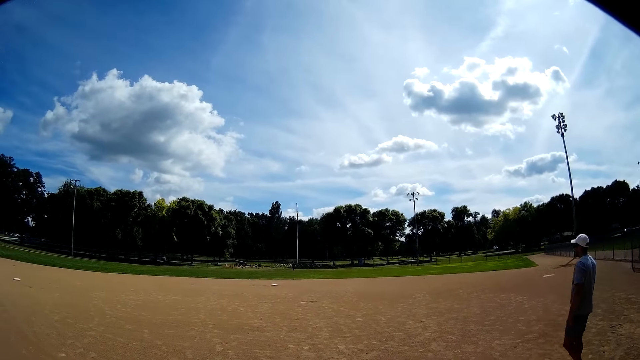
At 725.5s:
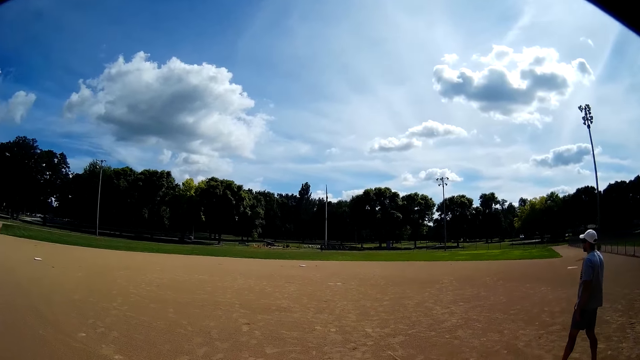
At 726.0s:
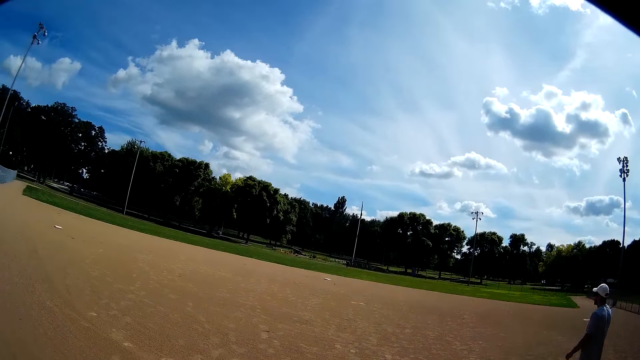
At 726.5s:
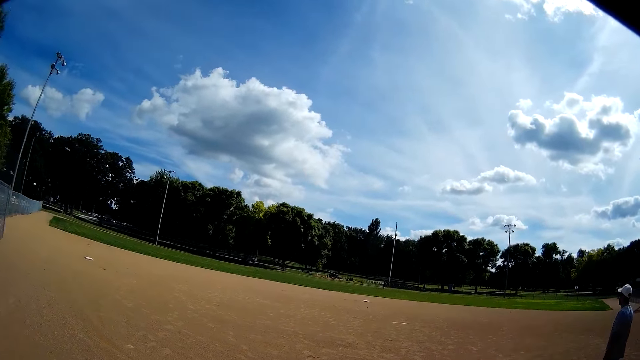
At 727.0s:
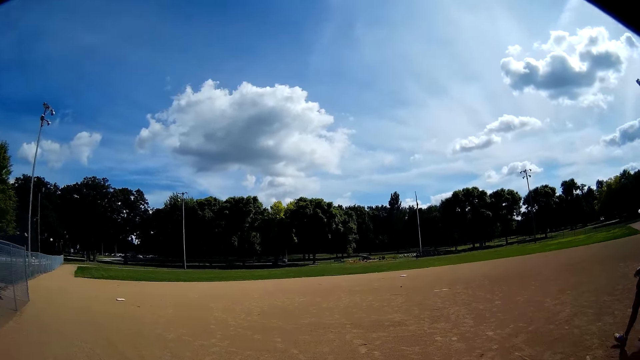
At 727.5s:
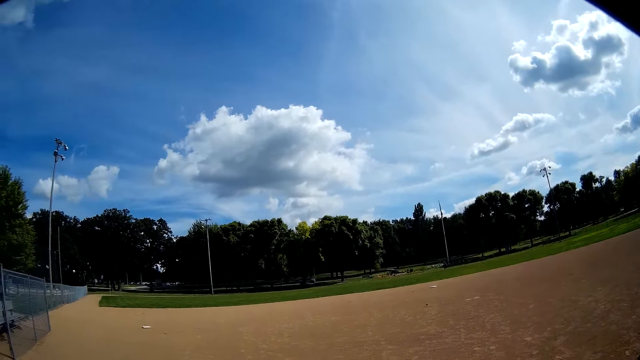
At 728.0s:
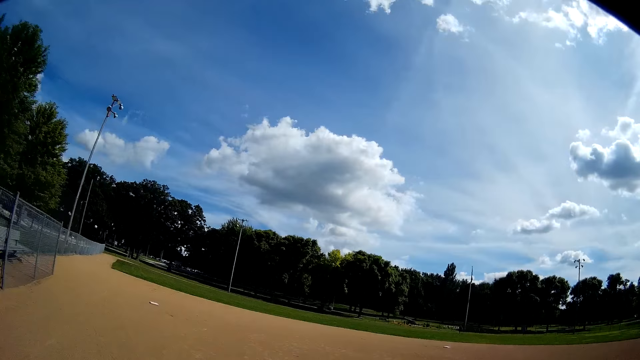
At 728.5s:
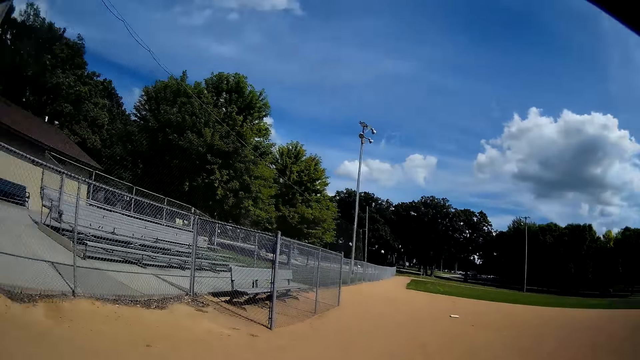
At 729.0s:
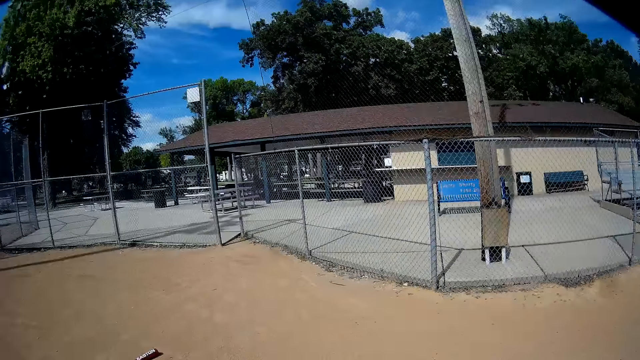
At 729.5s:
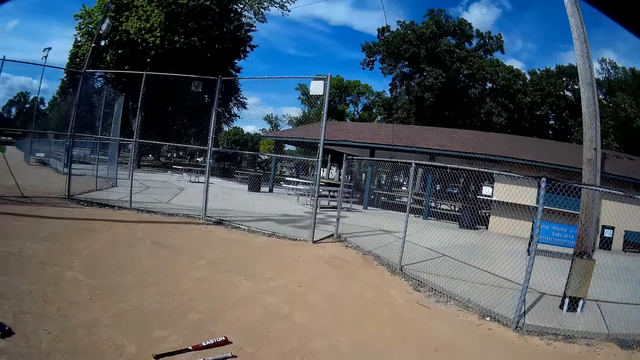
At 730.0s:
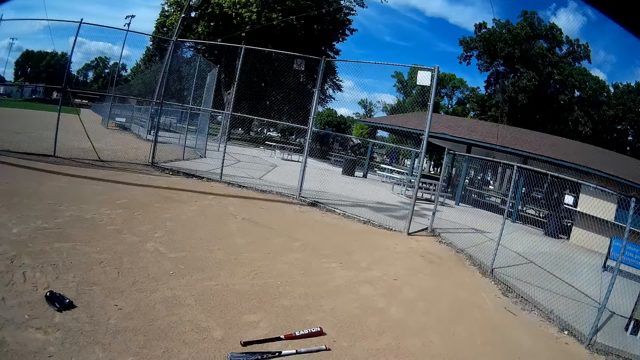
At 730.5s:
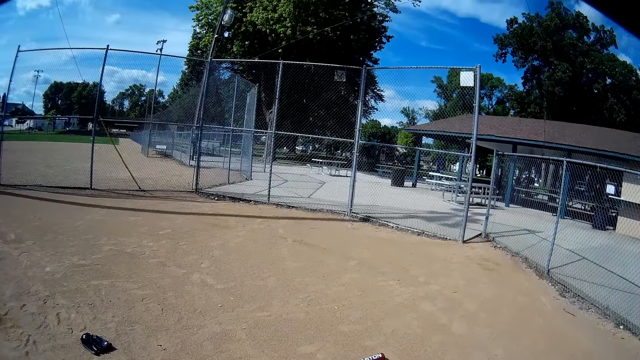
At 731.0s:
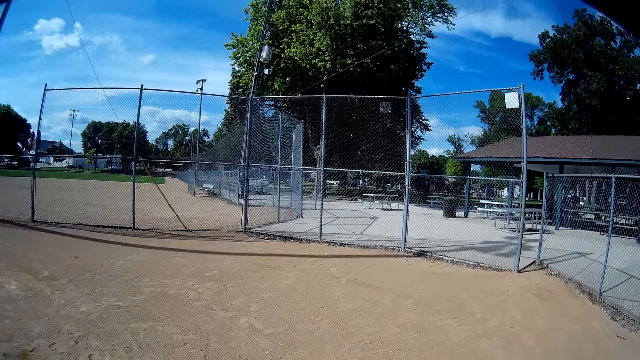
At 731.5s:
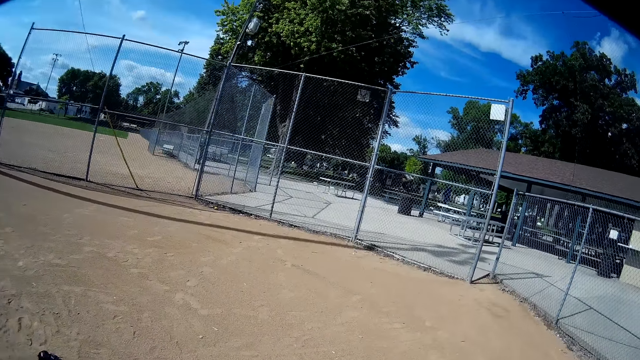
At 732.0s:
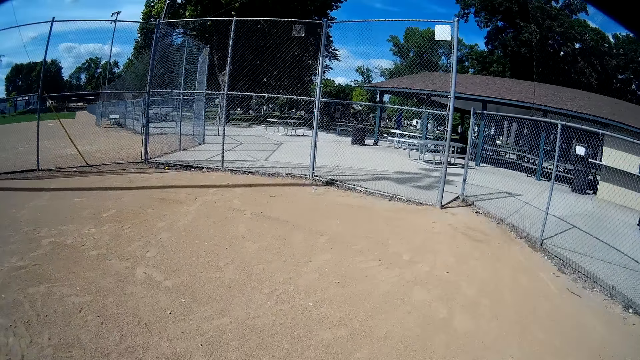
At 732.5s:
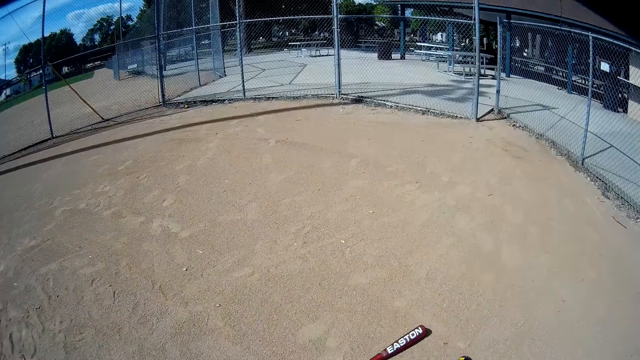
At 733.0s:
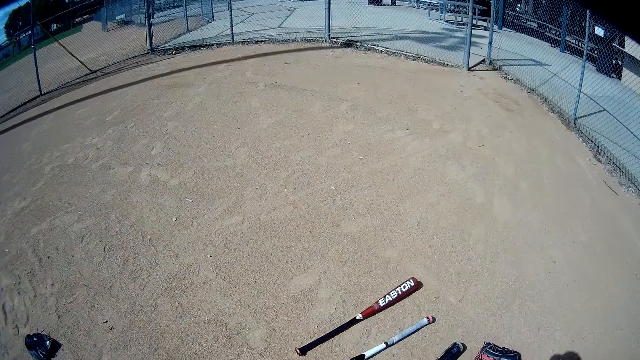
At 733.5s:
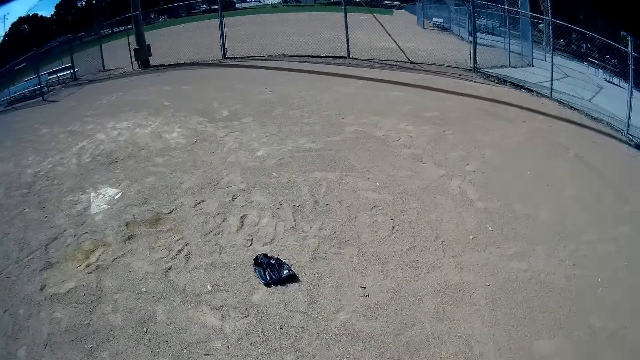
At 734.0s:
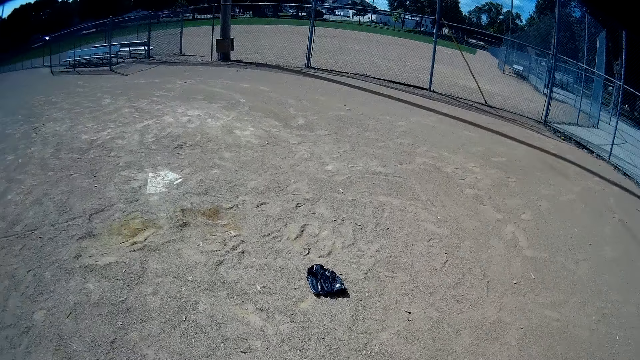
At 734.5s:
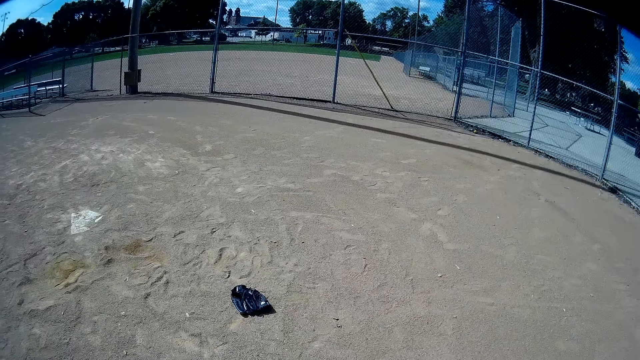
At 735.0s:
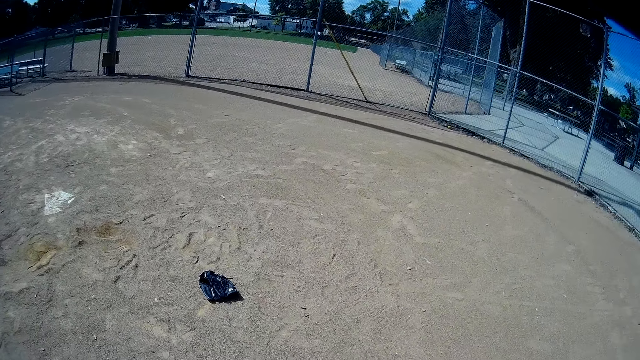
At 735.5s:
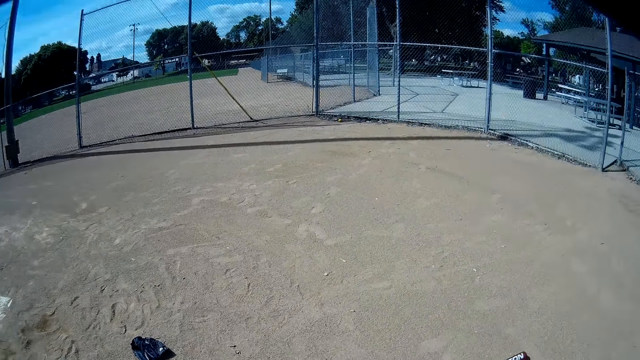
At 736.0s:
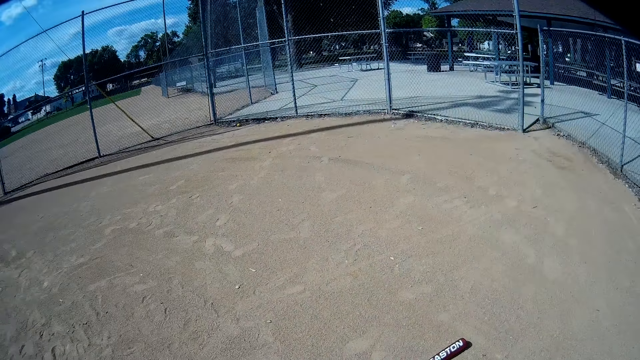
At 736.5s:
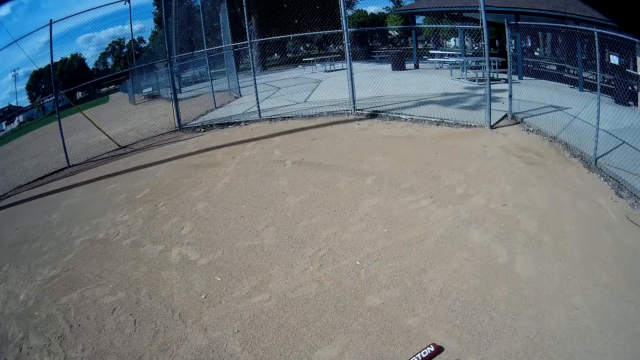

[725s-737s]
The camera wearer drops the baseball bat in his hands on the floor.

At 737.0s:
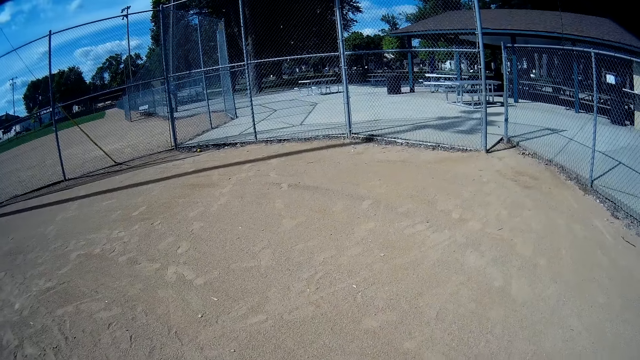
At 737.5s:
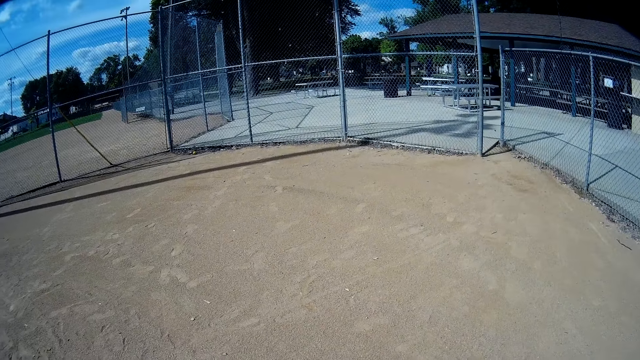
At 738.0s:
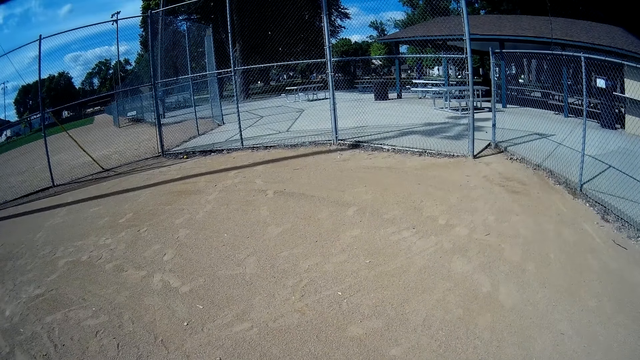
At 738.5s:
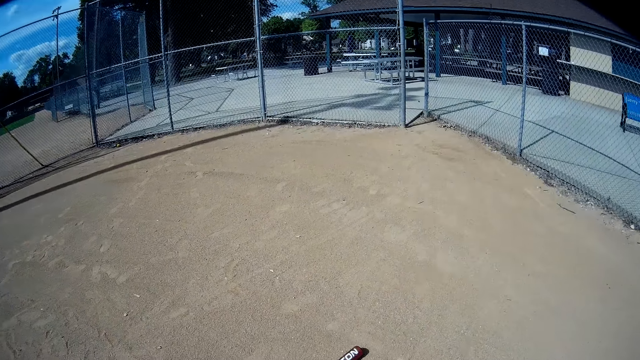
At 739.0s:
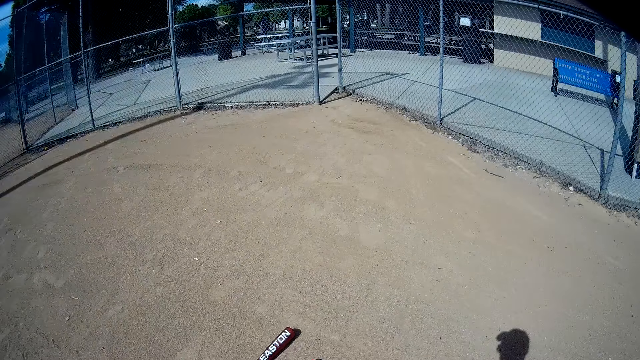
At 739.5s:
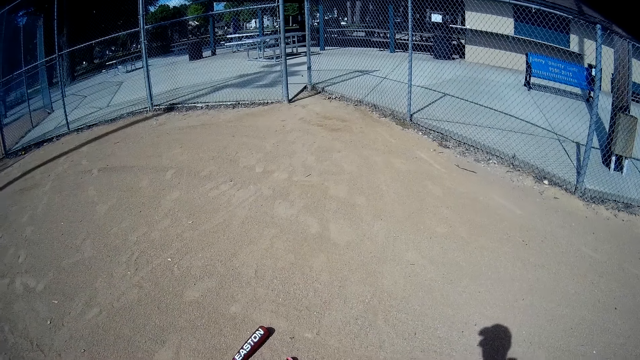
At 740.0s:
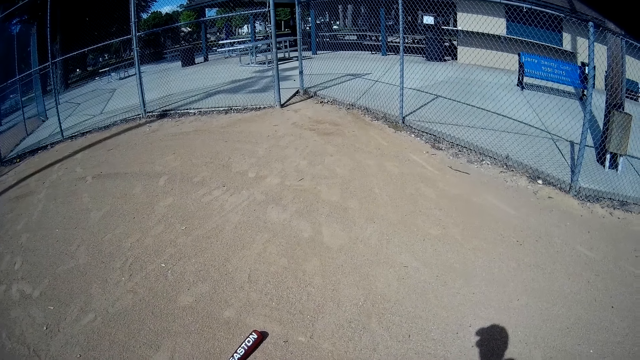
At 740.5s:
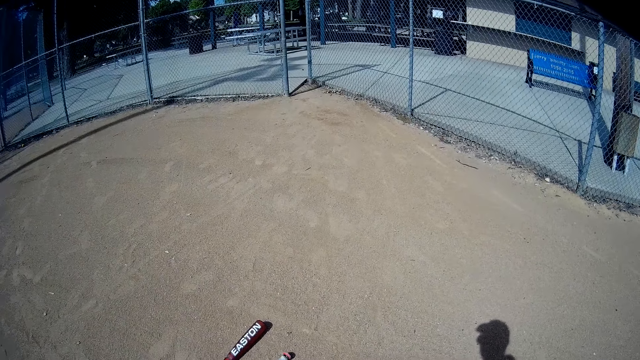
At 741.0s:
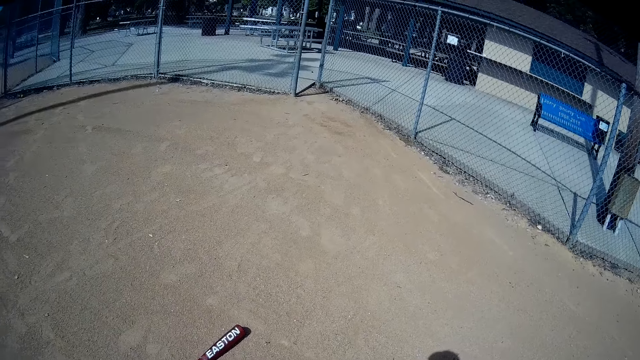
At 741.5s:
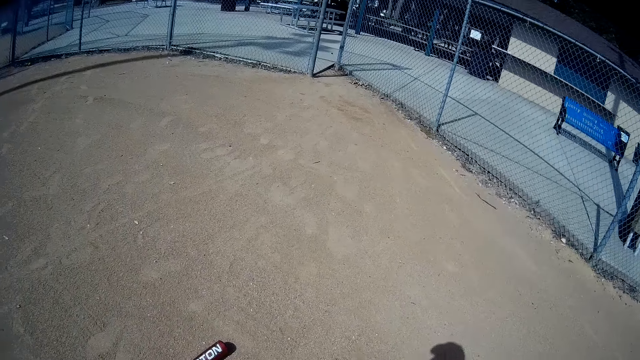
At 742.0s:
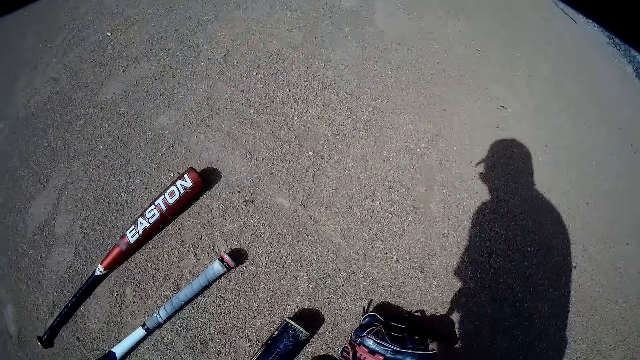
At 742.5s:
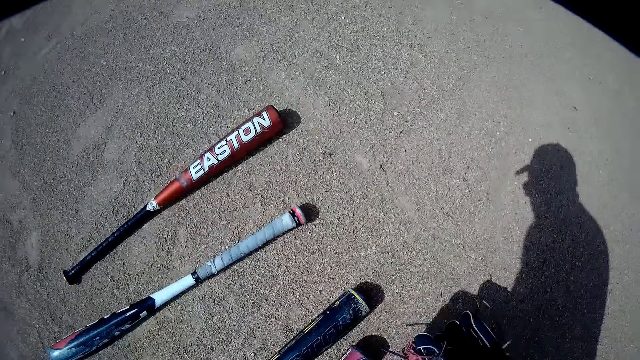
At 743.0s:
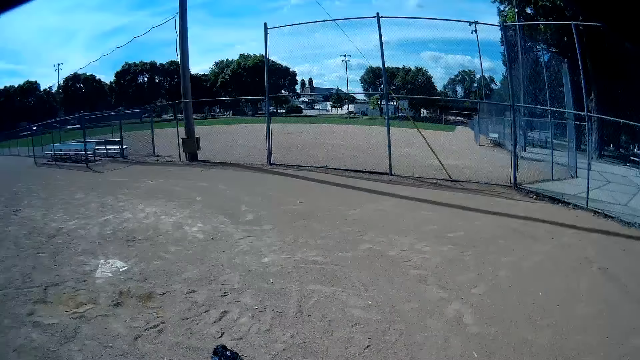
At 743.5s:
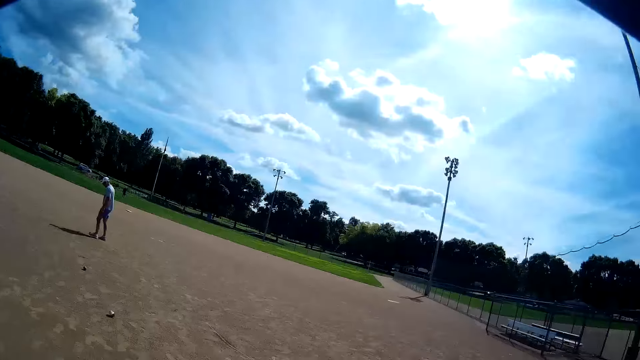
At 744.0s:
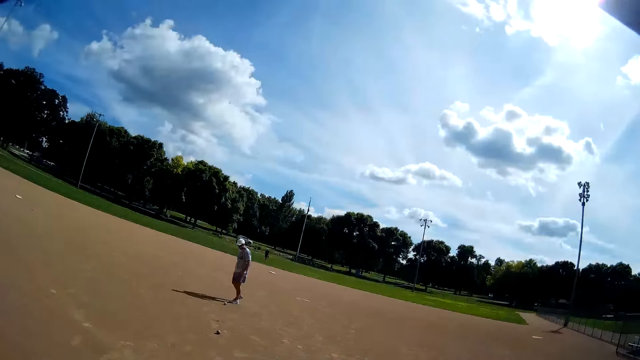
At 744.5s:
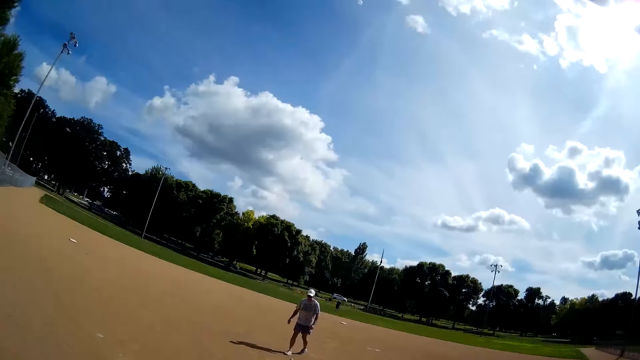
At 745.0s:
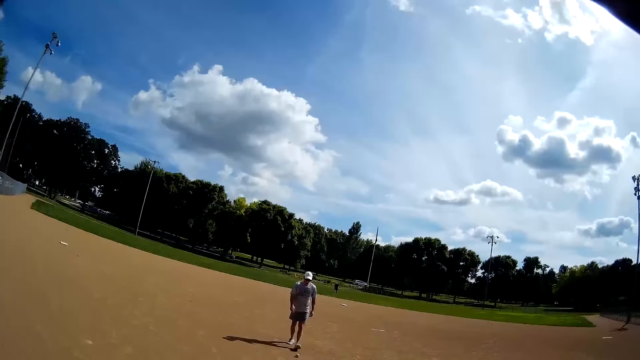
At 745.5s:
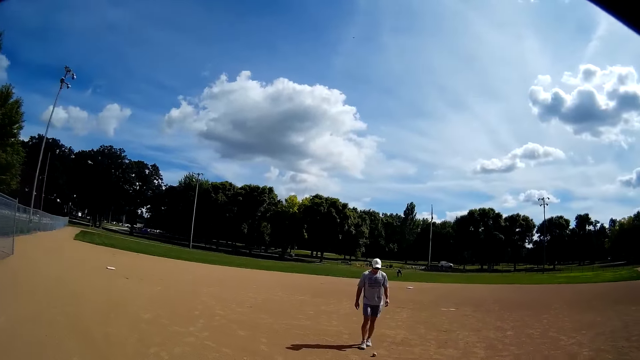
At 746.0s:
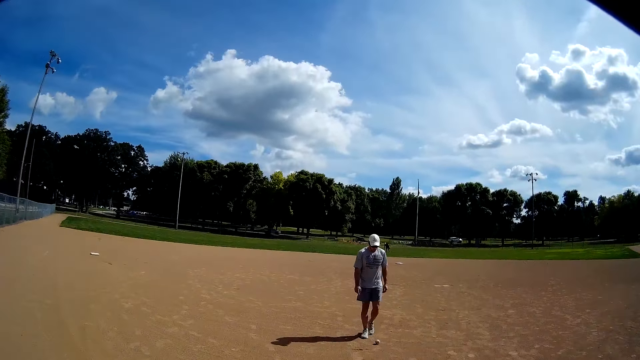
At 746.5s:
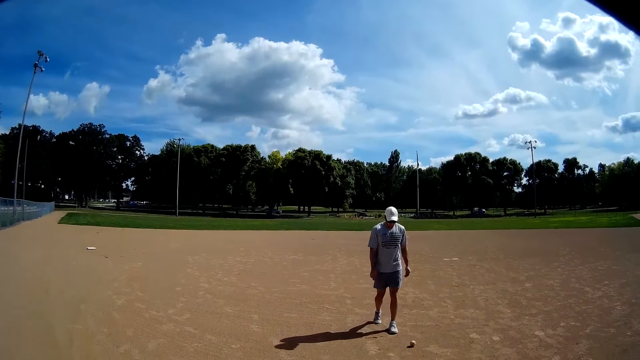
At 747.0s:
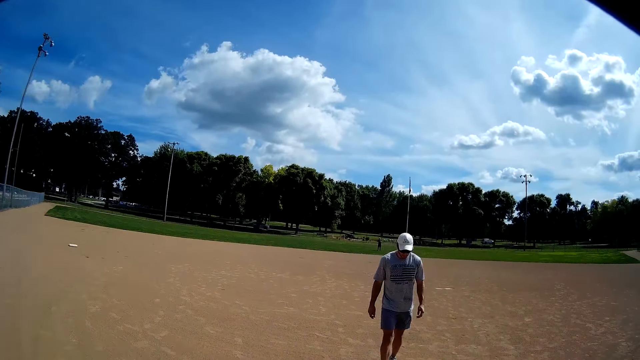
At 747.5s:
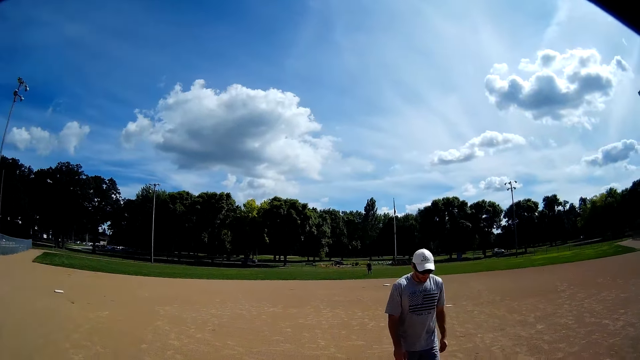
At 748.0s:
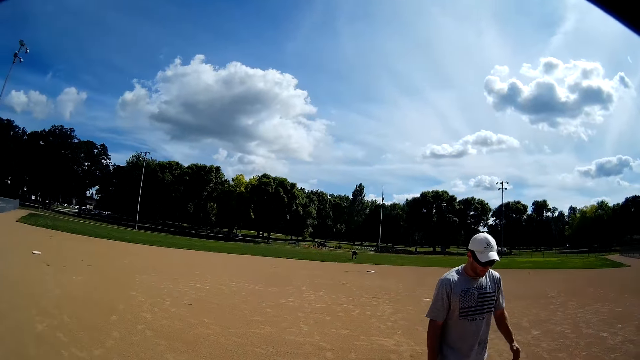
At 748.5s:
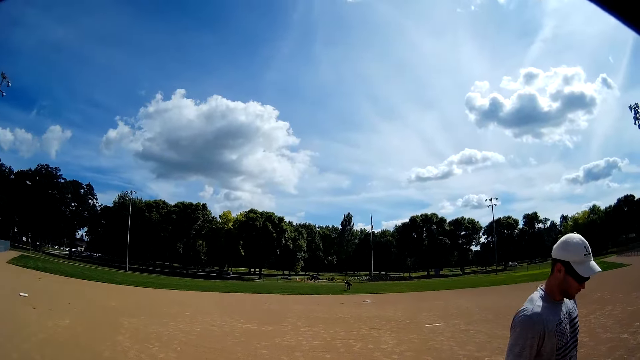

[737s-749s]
The camera wearer removes the gloves on his hands with his hands.
